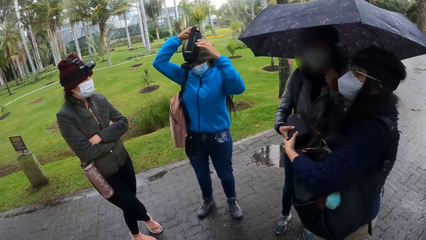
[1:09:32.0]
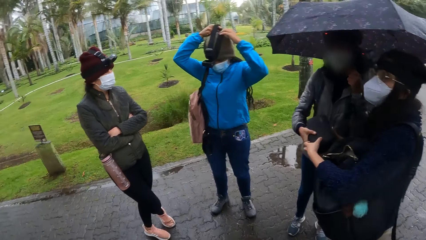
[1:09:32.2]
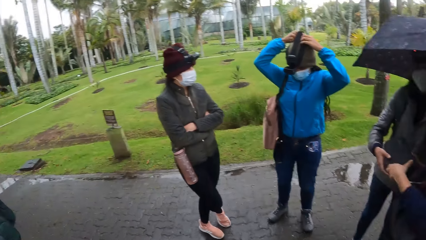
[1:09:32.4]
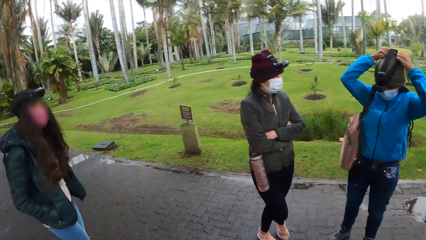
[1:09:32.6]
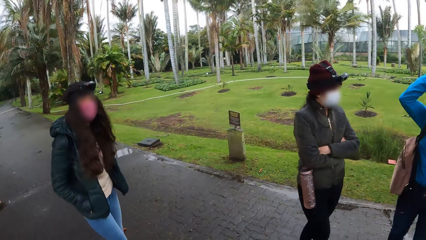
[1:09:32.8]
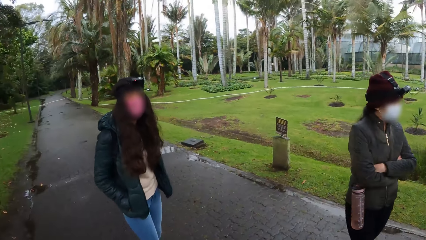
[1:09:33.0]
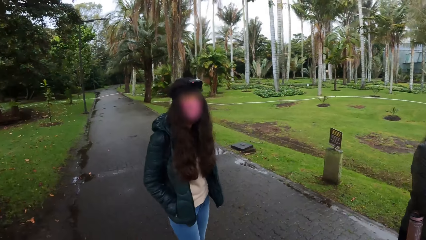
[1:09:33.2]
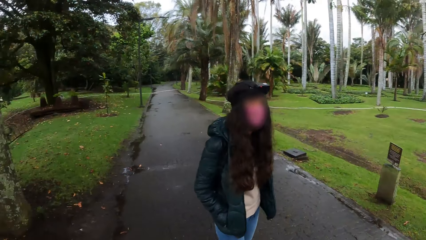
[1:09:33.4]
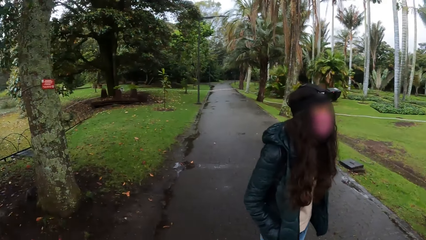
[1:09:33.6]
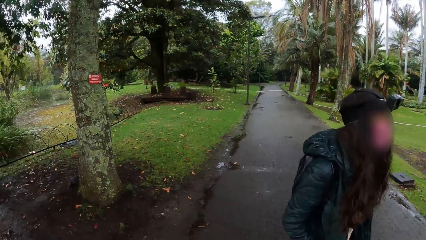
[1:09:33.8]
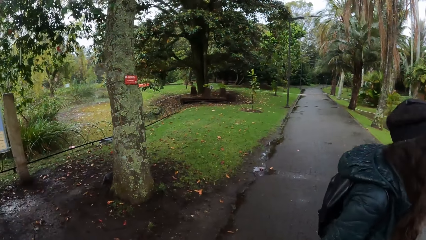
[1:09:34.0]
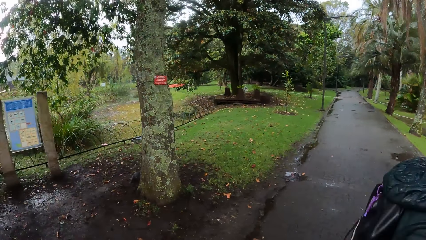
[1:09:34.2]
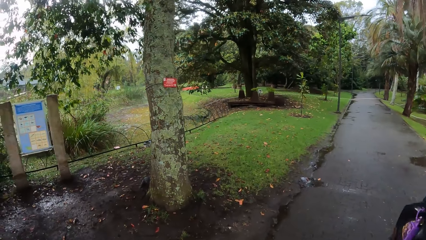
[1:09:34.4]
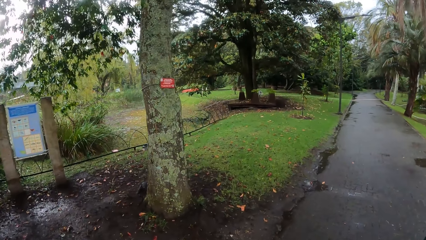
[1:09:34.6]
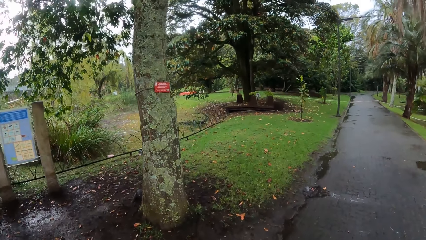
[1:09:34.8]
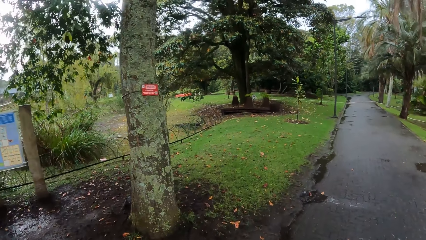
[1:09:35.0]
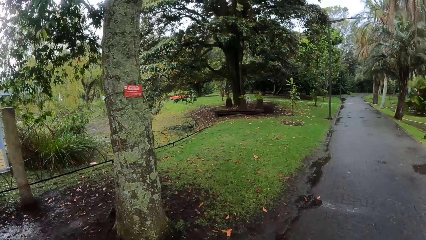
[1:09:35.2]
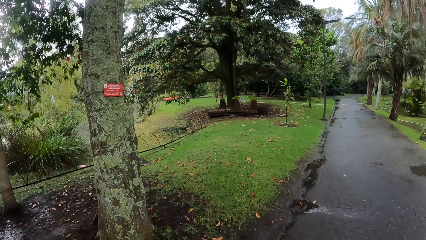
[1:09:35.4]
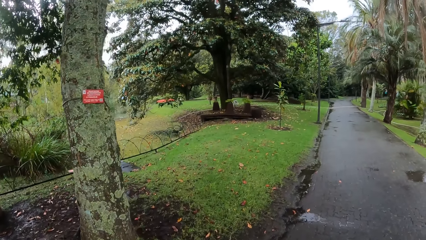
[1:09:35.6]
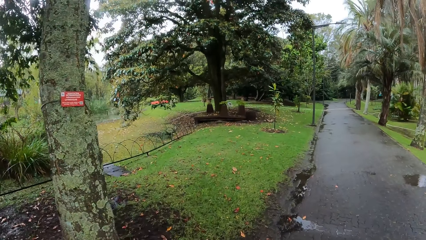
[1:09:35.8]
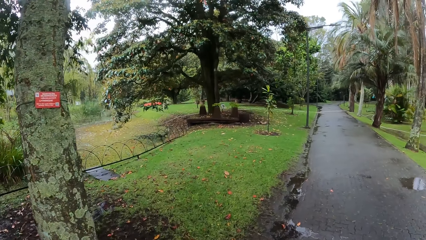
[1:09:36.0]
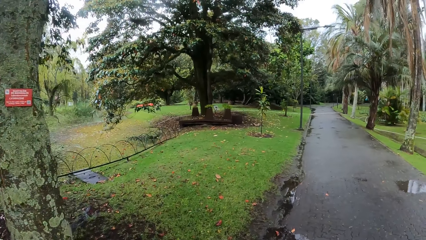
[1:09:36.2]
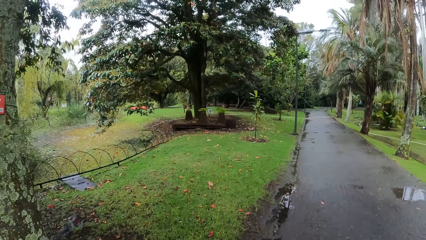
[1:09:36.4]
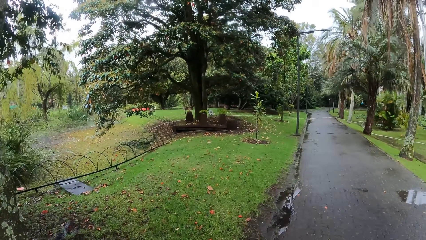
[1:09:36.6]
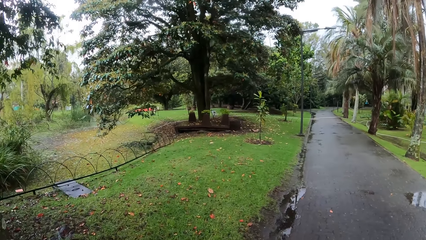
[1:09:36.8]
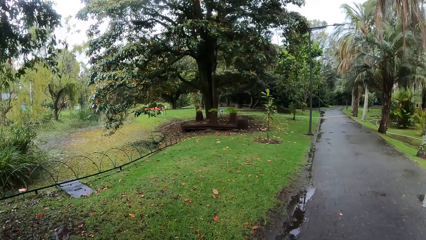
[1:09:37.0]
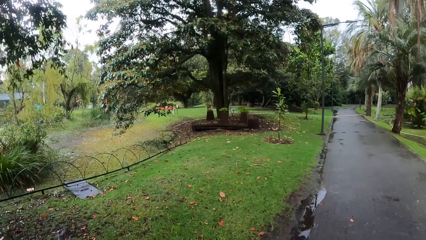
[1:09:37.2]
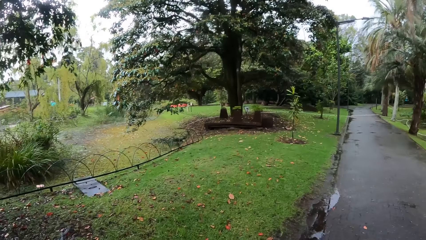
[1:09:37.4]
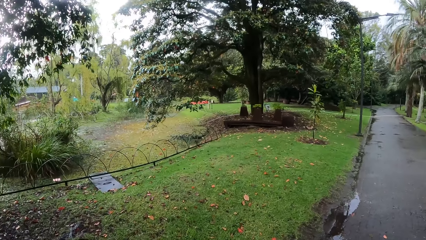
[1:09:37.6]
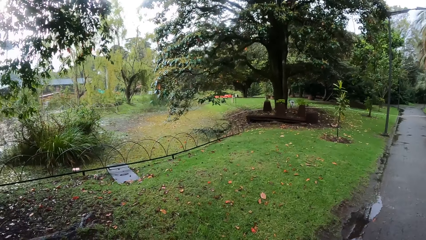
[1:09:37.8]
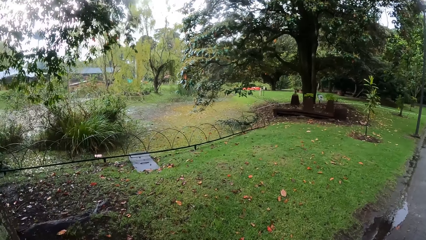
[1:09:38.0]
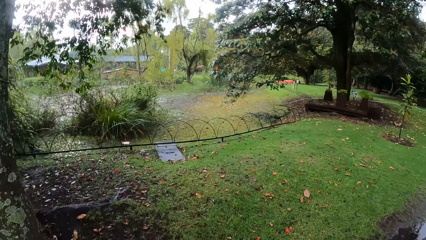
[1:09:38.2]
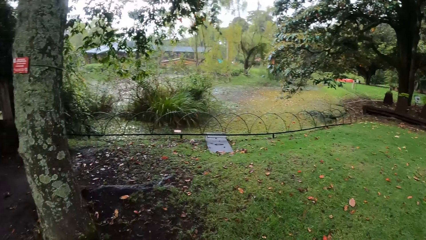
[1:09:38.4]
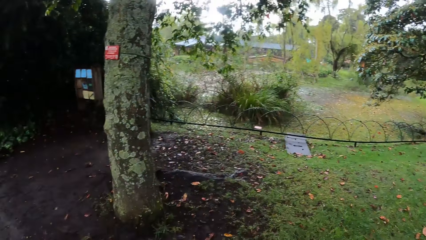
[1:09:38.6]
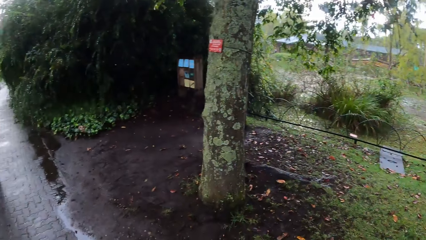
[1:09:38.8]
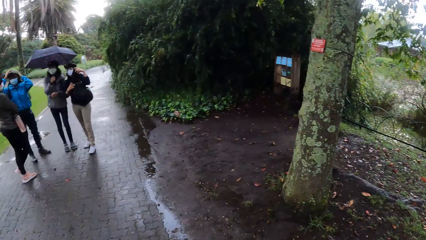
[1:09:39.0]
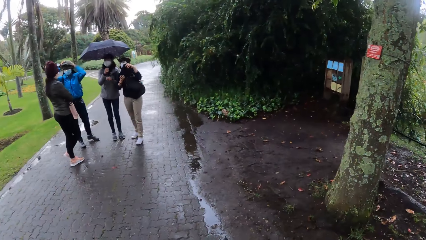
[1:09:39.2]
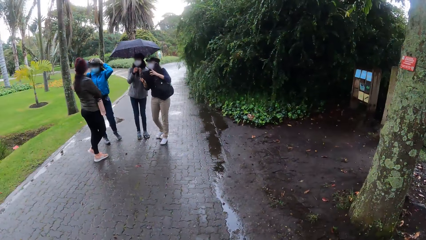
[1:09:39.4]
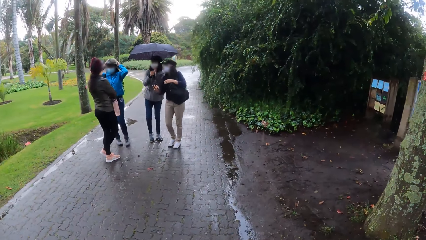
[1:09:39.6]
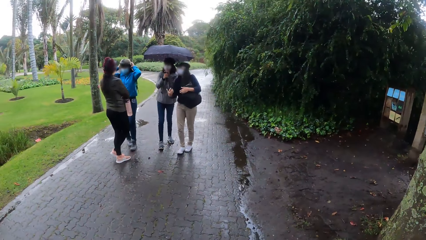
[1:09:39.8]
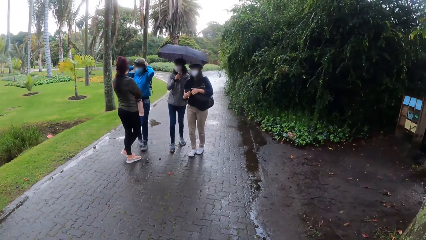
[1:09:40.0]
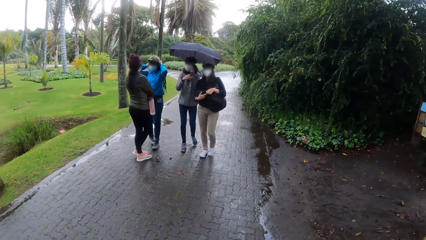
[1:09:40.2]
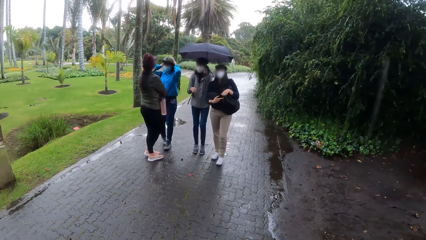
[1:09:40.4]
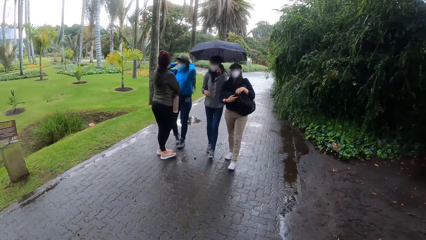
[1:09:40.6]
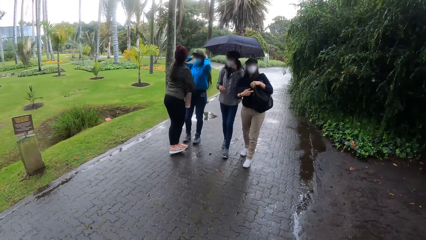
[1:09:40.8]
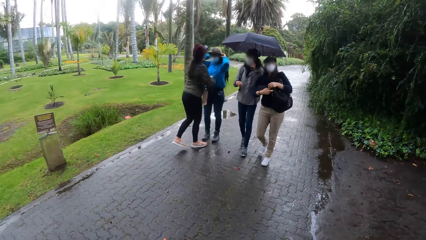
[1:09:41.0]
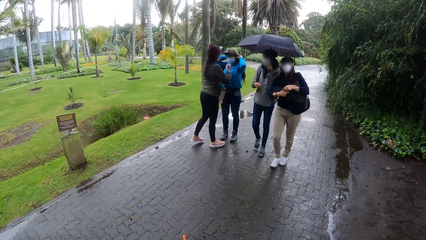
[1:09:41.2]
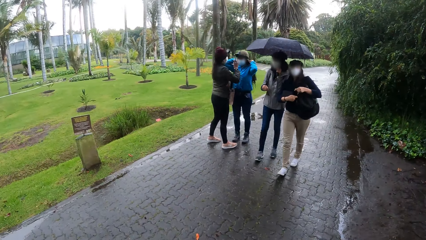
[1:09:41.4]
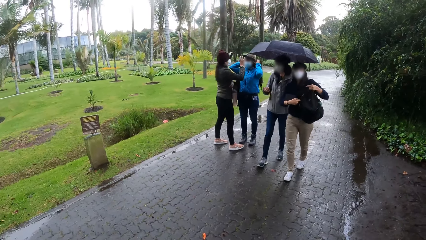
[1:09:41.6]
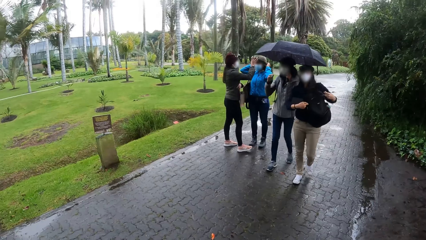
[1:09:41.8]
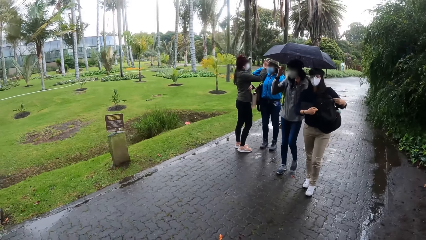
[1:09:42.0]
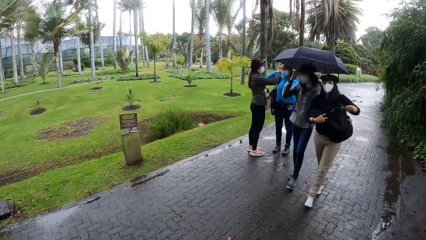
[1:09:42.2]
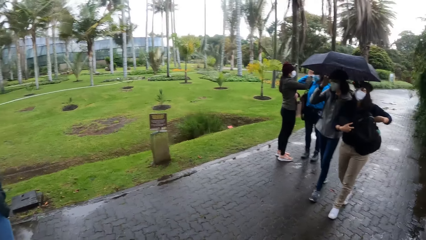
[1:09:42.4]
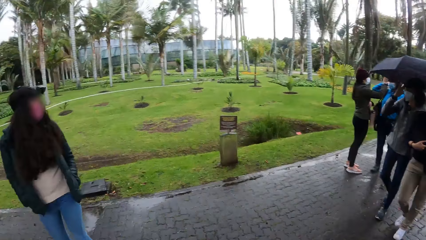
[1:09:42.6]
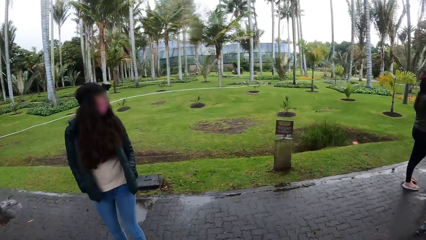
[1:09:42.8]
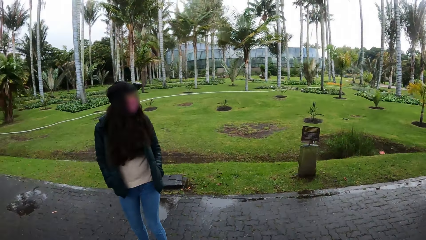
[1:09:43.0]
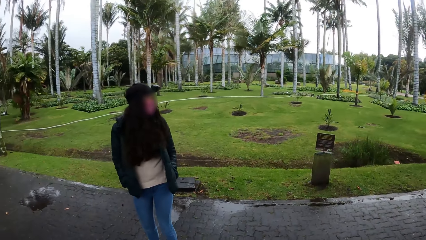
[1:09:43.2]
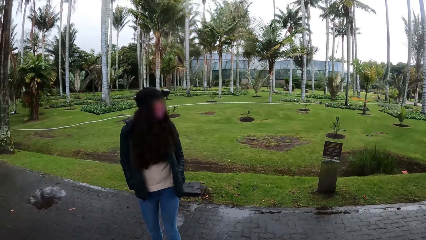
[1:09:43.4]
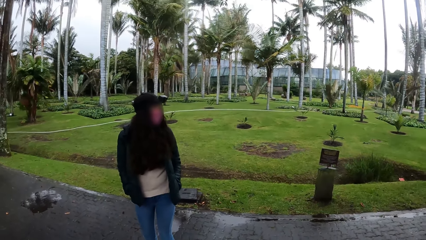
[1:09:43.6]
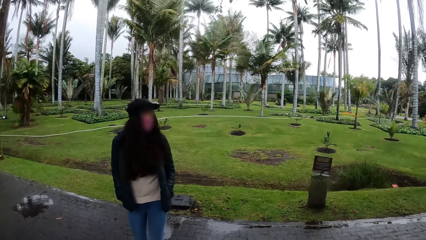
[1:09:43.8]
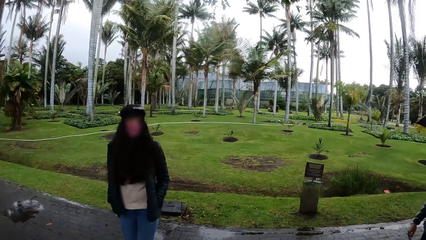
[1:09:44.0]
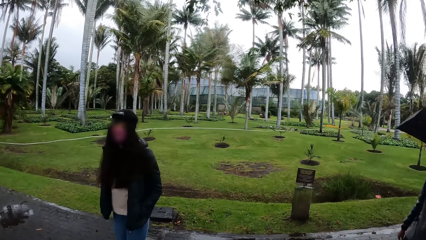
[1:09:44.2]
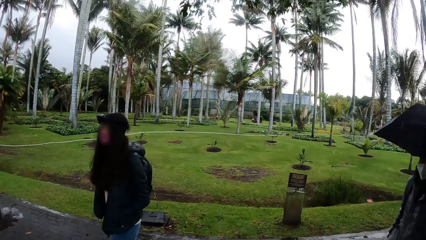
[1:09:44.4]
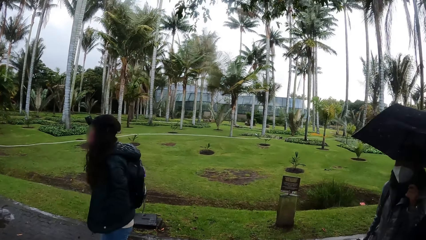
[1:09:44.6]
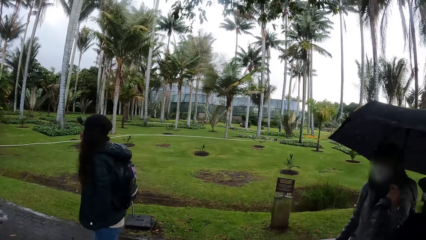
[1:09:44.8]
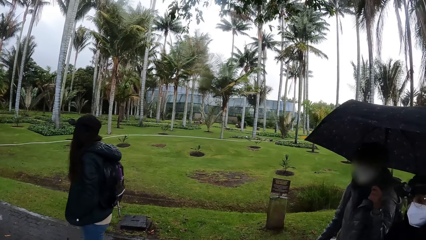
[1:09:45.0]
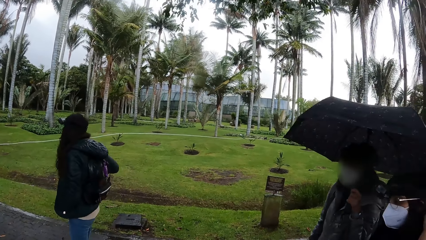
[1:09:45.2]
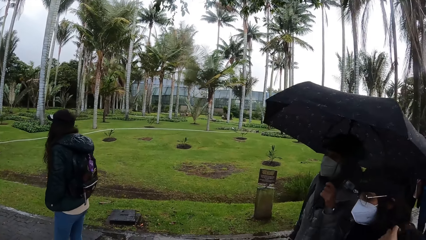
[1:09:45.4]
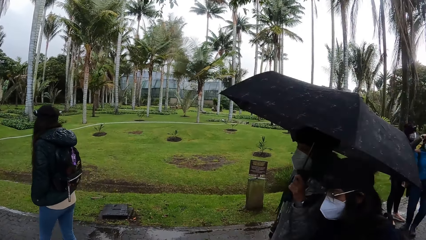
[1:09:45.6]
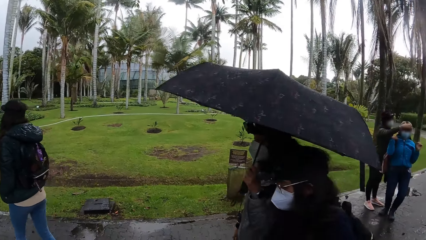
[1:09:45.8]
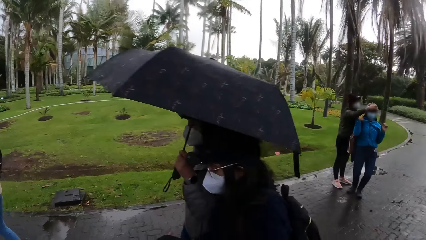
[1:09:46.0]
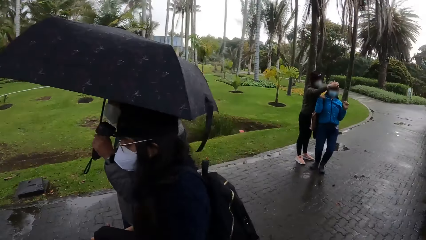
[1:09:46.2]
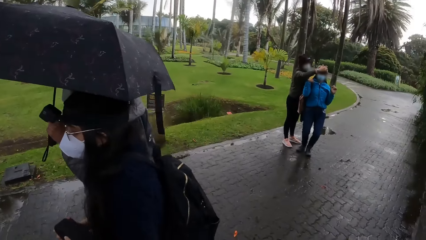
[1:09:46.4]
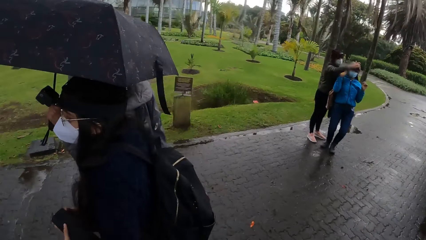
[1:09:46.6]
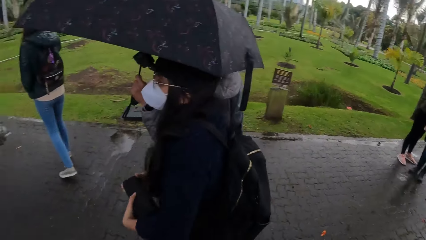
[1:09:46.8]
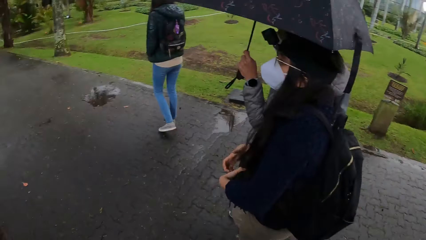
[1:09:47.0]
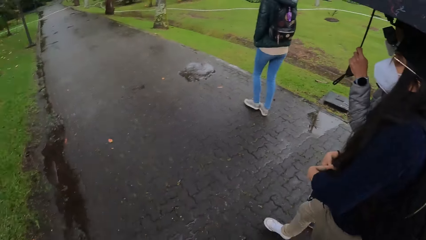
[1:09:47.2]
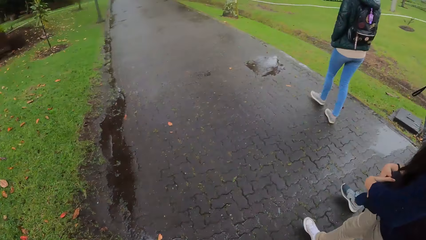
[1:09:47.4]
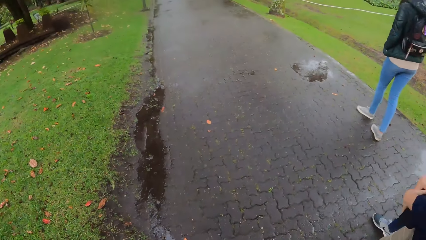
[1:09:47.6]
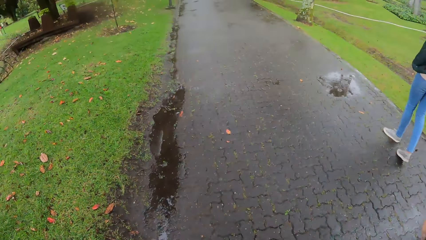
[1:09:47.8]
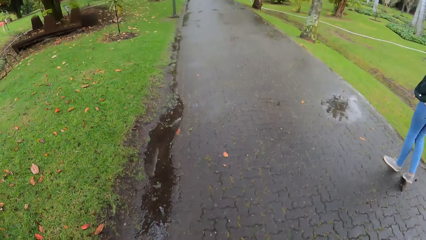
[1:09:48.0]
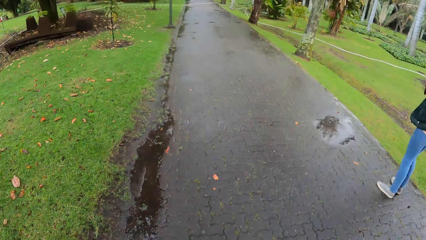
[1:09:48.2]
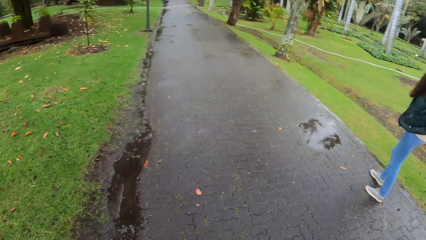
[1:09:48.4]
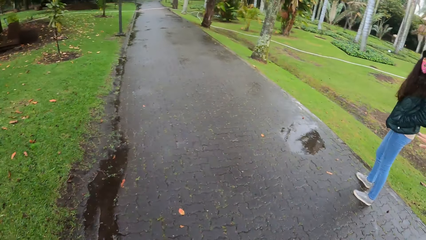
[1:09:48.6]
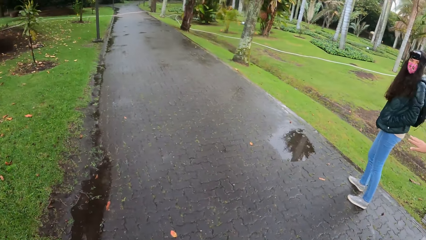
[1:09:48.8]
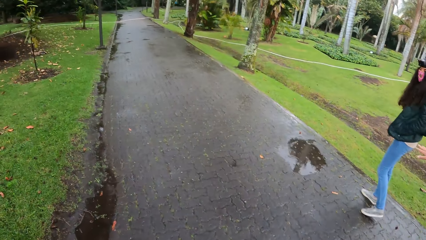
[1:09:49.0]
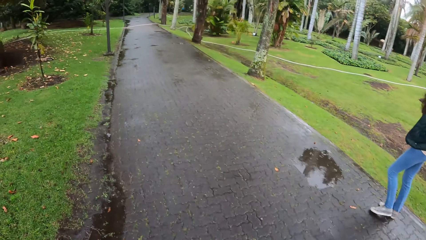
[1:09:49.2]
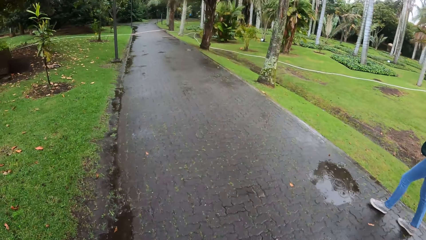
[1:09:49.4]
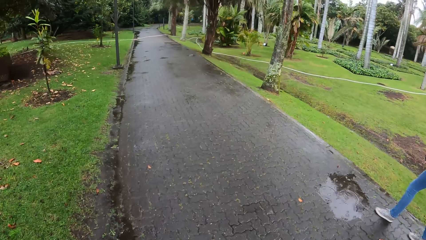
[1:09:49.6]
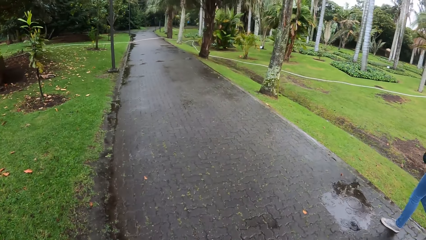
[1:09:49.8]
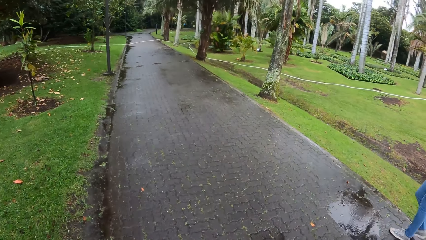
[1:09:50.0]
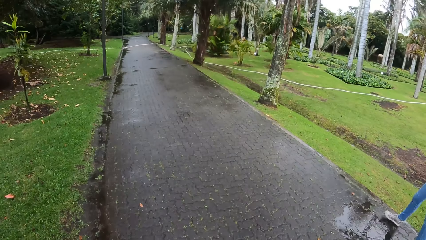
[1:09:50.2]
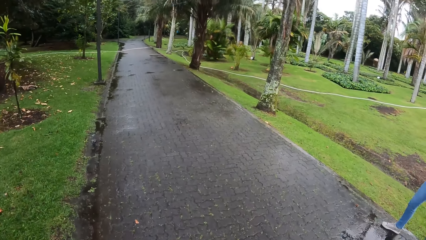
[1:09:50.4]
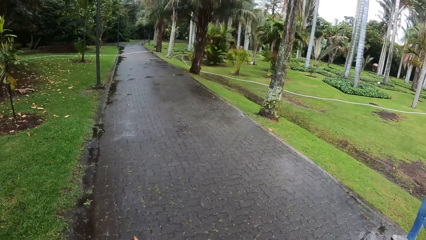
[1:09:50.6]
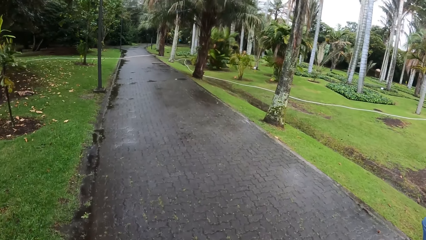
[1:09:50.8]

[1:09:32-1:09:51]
A woman collects the box from another woman with both hands. The camera wearer walks on the pathway in the park. They look around. The first woman holds the backpack with both hands. The second woman and the first woman walk along the path in the park. The first woman closes the bag with both hands. A person adjusts the camera. The camera wearer walks on the pathway in the park with a group of people.
